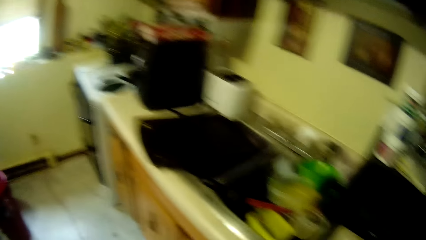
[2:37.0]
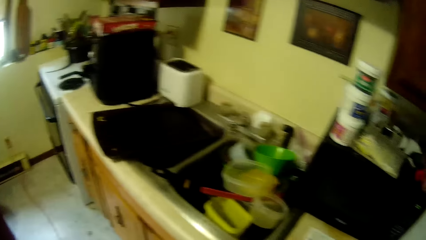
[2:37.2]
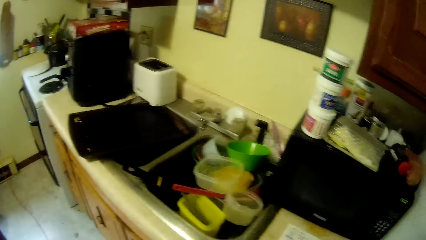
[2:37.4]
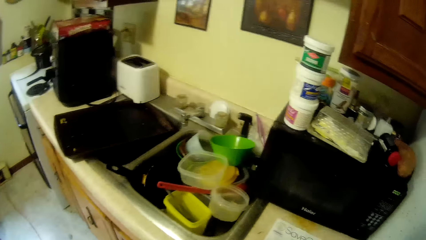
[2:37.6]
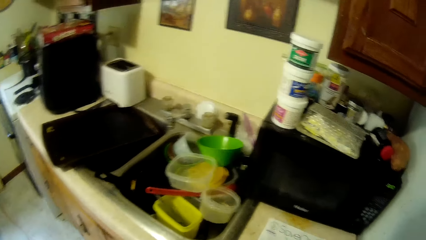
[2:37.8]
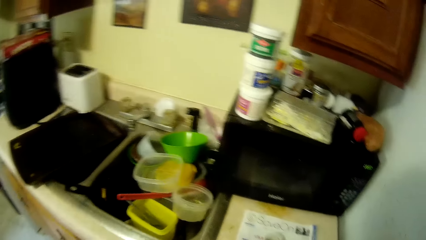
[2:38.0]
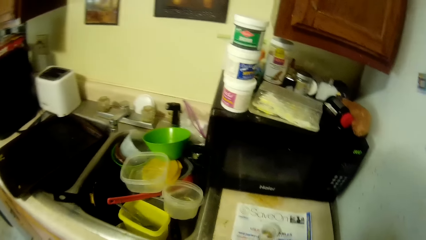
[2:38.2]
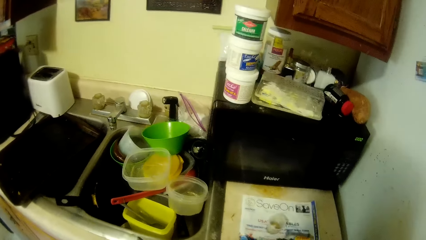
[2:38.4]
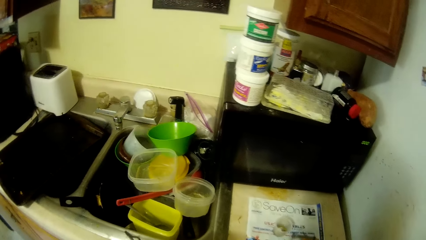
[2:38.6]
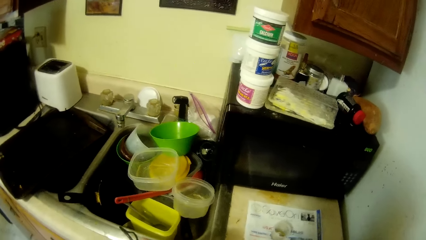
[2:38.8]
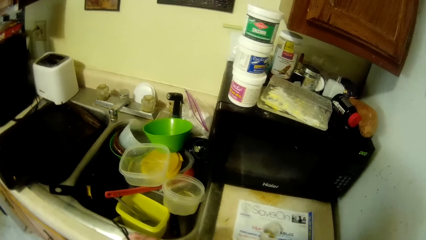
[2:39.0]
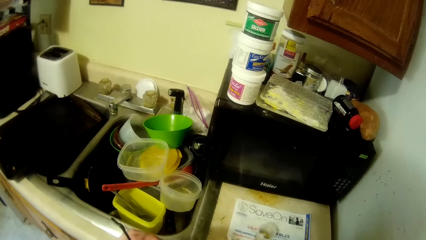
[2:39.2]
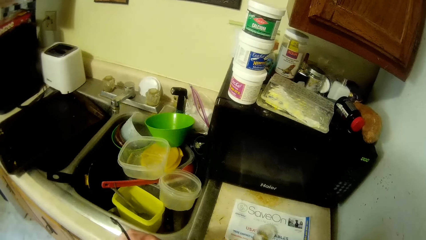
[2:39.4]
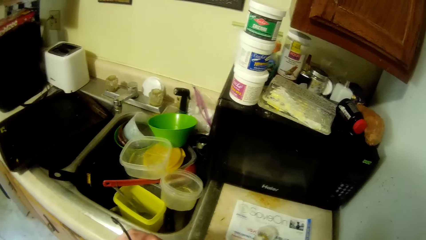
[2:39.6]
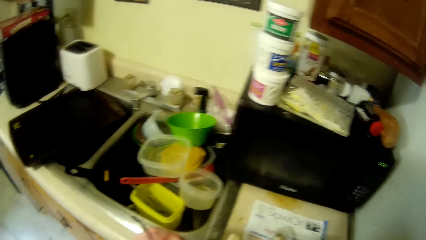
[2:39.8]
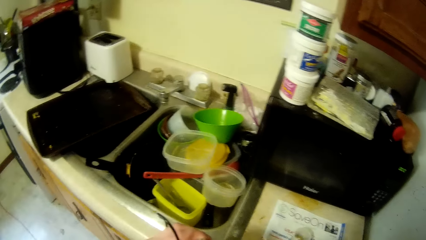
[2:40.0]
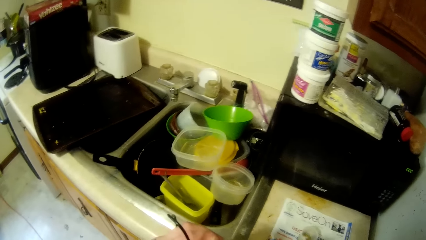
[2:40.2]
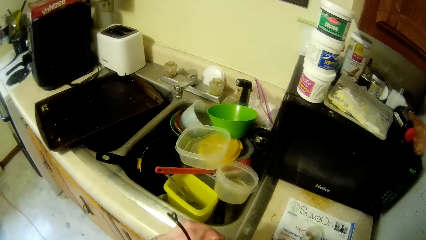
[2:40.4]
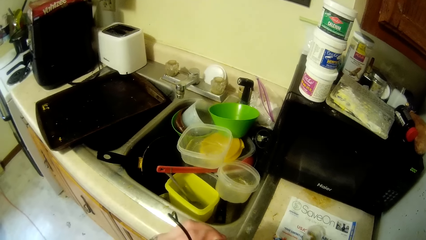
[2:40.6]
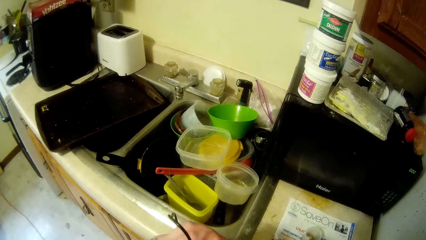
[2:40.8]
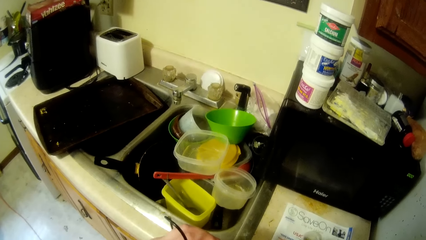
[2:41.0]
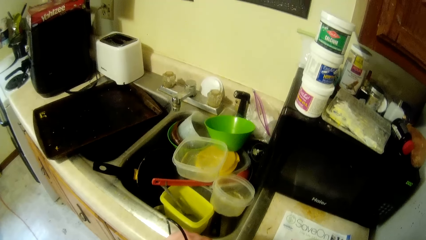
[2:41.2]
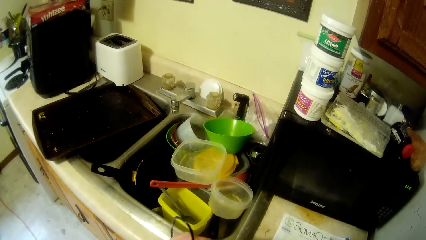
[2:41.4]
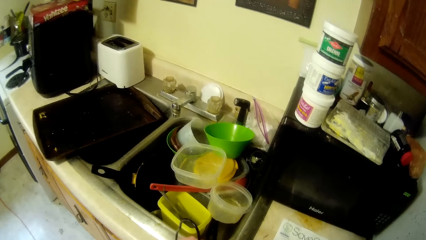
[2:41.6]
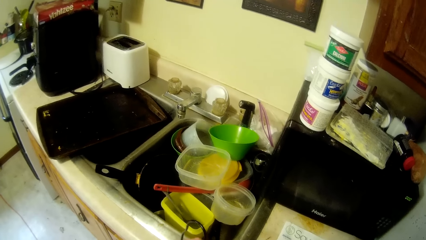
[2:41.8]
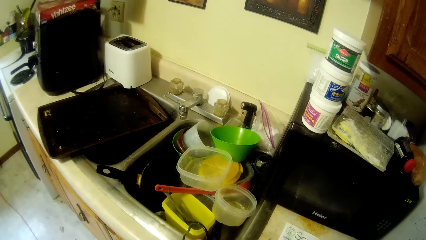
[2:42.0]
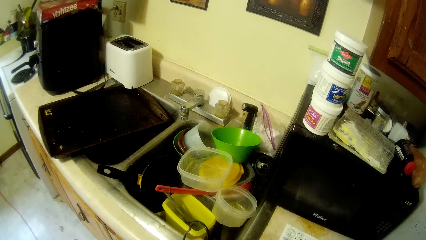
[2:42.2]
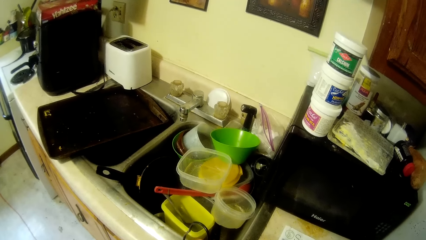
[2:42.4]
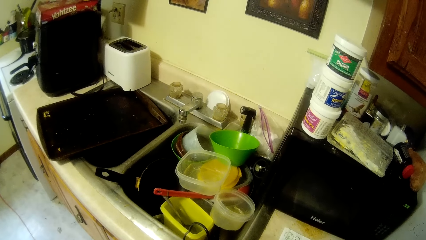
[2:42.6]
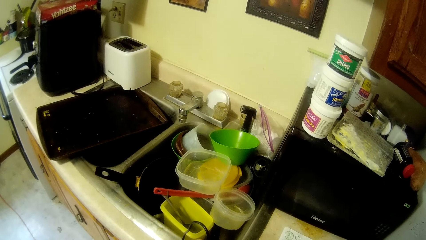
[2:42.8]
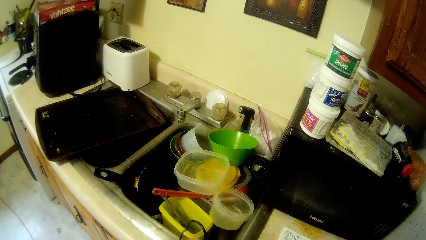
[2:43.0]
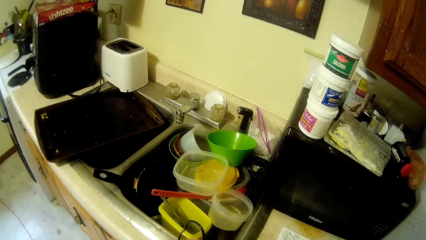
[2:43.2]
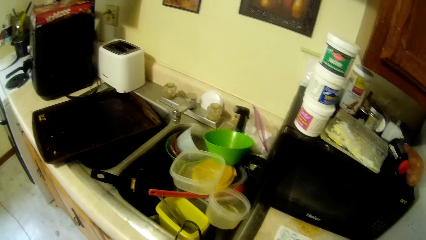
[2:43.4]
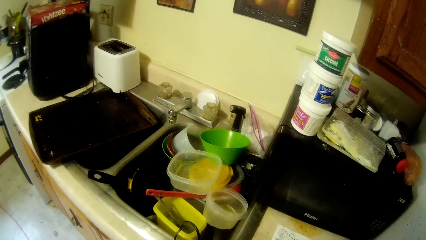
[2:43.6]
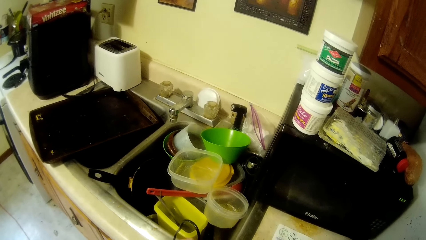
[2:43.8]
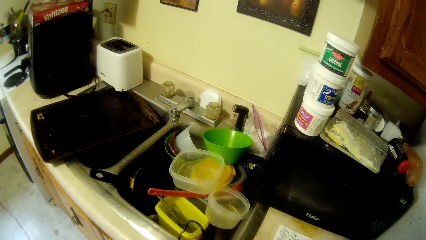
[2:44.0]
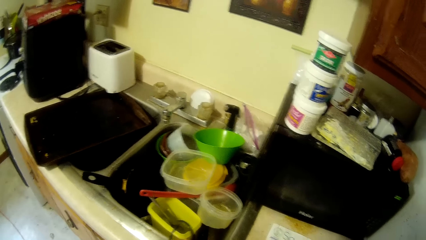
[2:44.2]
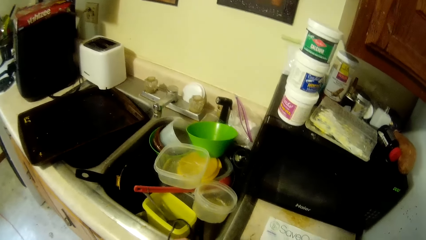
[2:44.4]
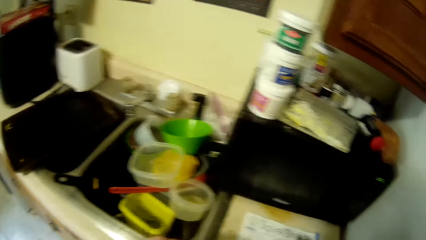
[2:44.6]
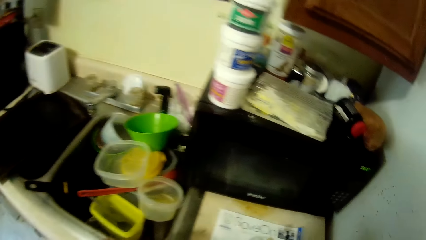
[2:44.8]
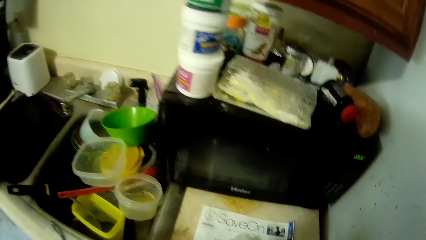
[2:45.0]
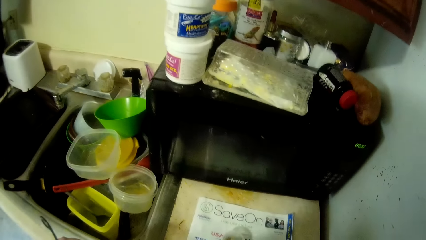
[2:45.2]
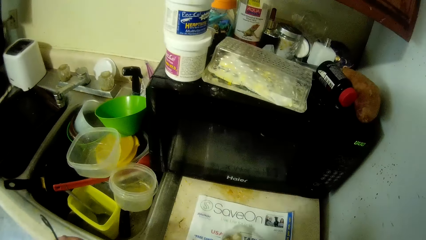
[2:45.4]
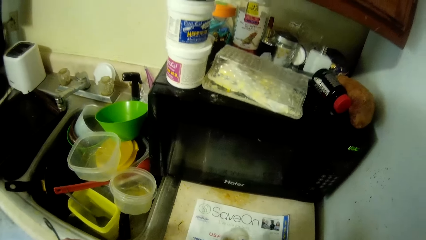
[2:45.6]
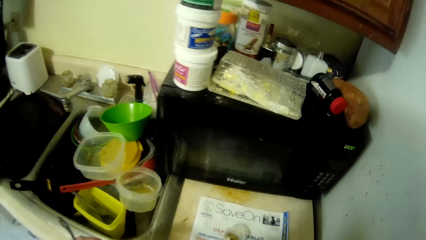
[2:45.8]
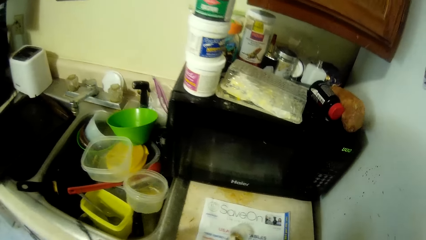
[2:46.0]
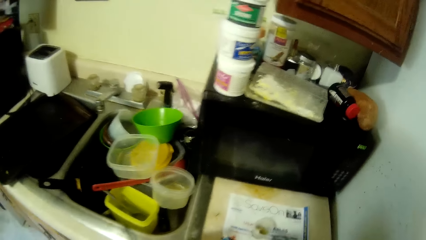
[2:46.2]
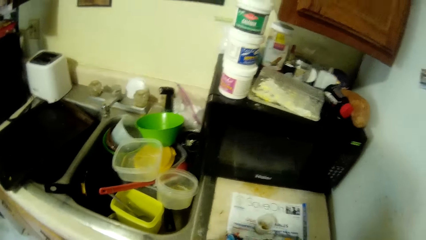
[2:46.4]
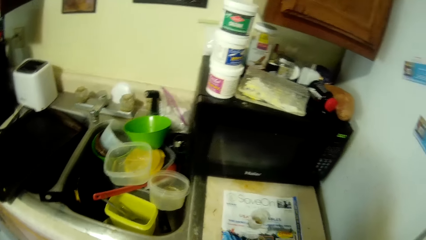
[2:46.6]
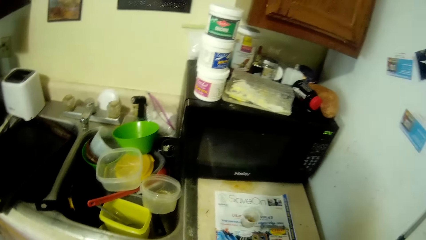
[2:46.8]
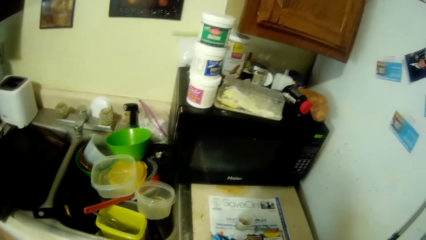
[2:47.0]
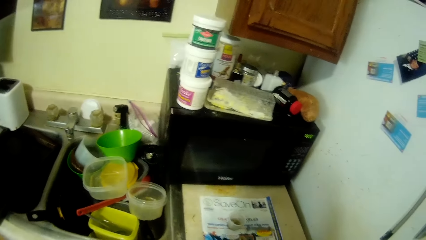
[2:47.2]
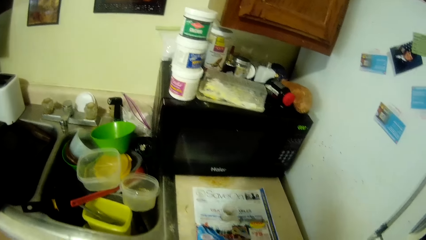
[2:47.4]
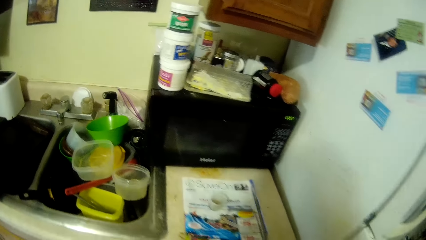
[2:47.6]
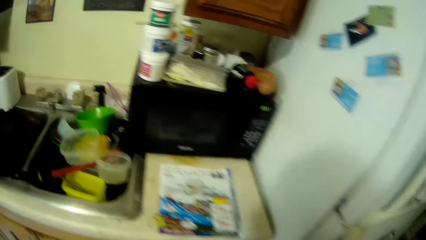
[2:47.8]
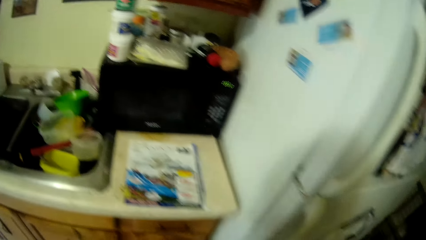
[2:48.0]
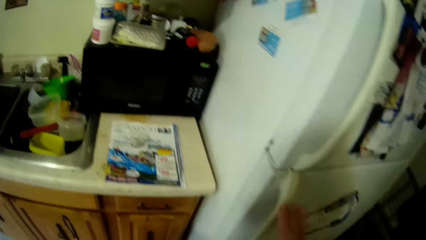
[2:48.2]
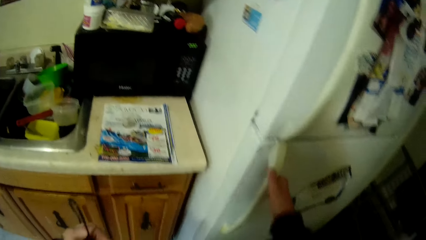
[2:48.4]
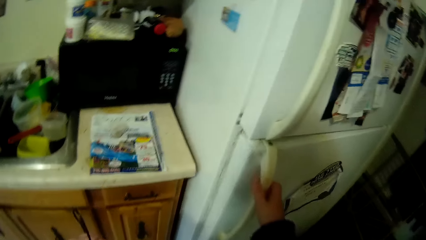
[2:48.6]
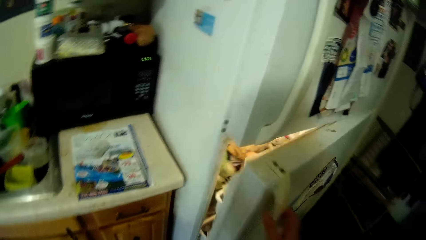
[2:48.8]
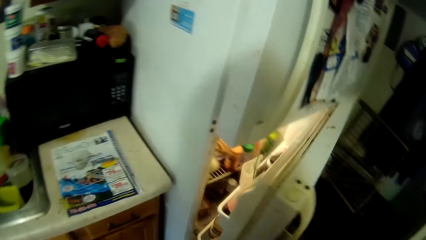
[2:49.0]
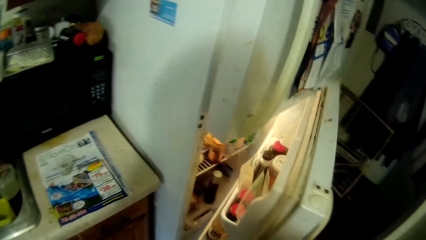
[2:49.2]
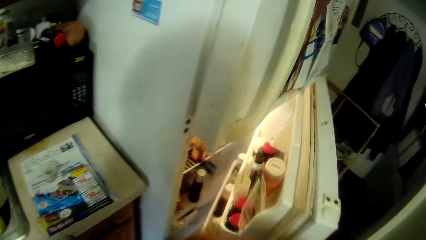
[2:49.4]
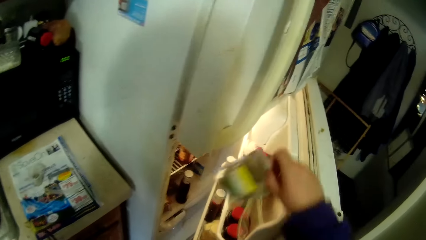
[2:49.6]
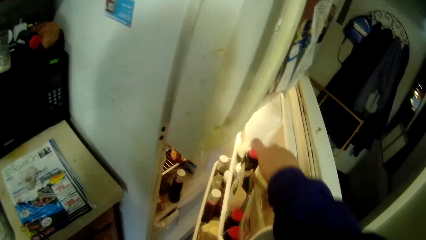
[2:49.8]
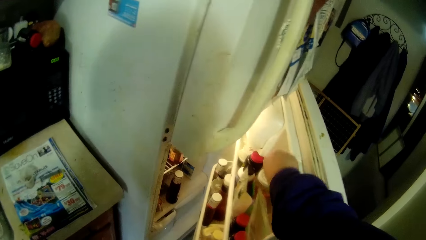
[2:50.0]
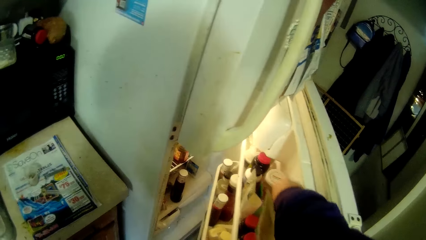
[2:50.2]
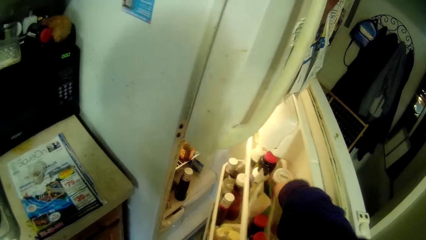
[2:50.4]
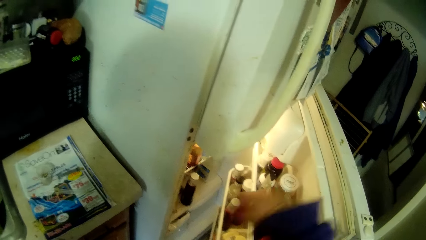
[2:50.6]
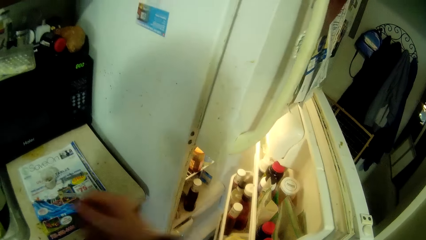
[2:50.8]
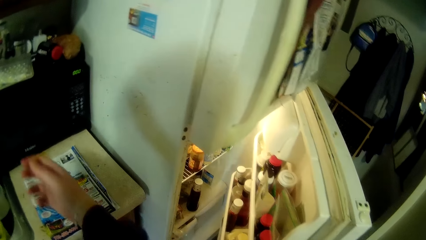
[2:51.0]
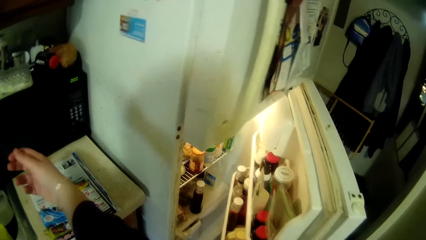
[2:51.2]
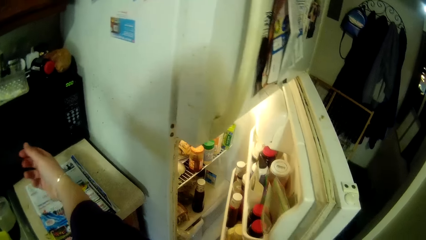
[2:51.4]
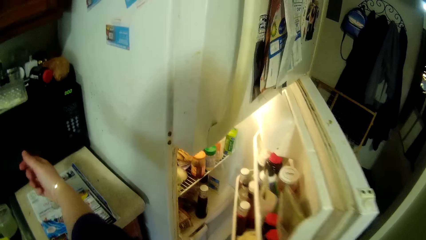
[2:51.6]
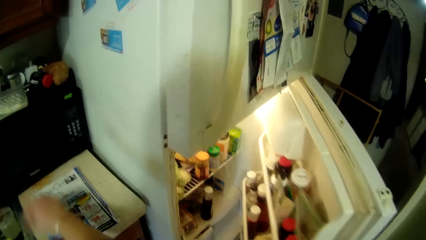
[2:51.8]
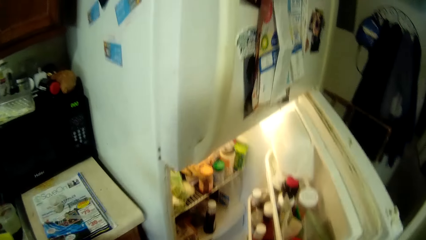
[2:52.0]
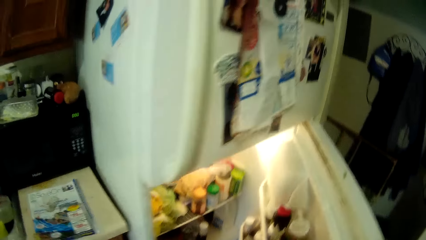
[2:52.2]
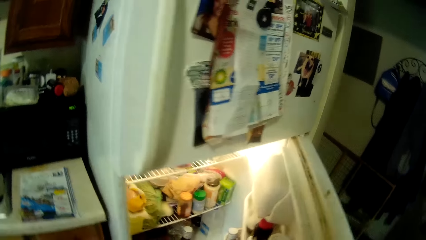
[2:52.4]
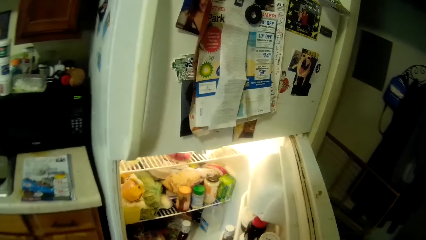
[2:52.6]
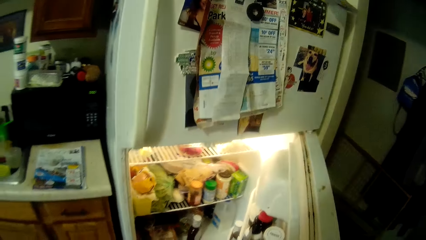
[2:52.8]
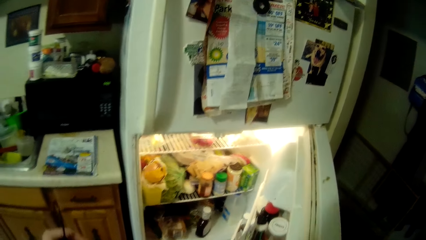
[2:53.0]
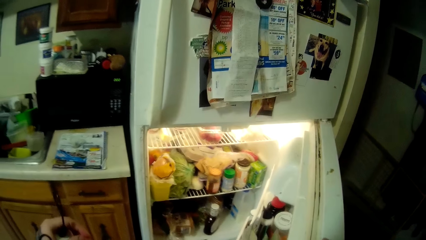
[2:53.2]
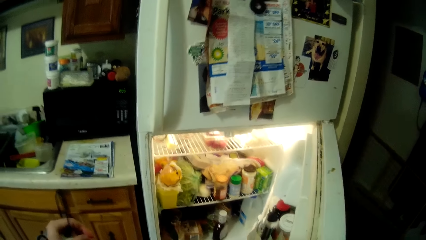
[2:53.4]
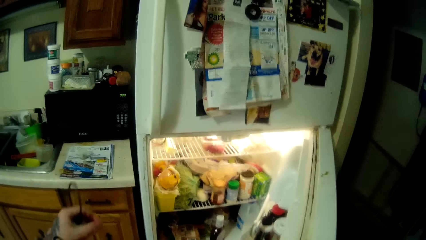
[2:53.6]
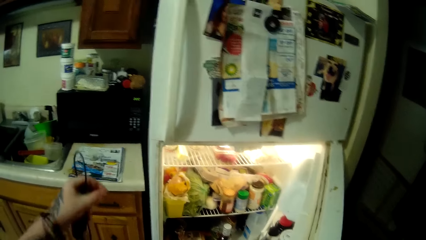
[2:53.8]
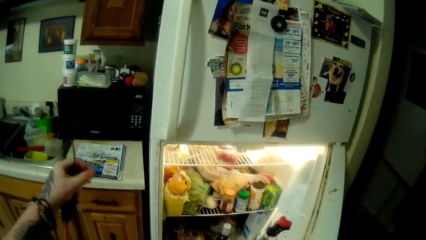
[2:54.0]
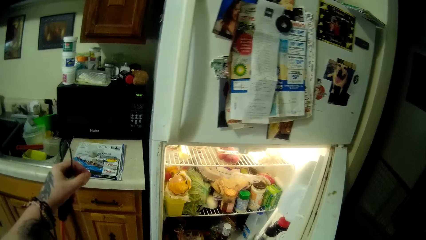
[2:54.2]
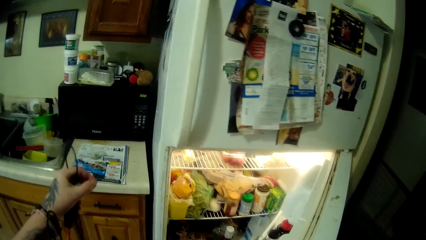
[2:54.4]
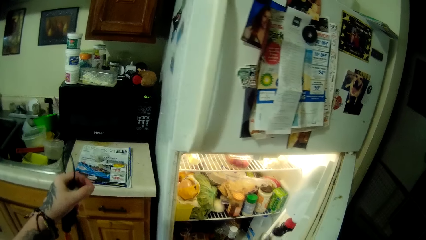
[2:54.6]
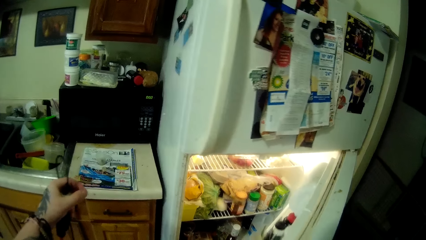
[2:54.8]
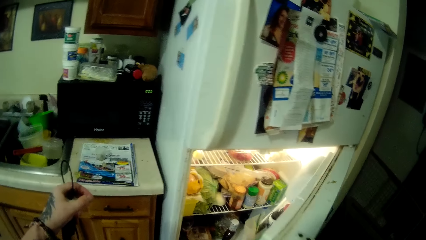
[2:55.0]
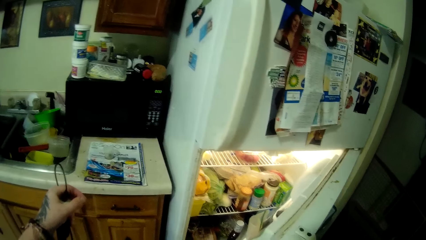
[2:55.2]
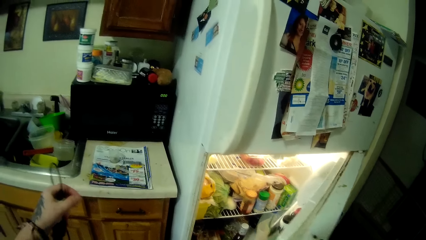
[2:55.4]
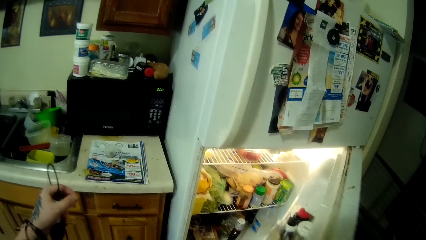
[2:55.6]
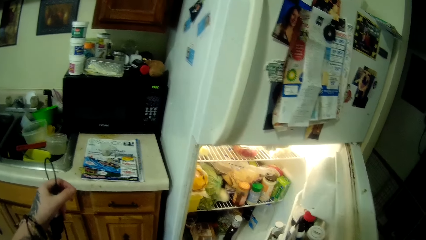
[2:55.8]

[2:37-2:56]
The camera wearer moves a cable. They open the fridge. They put the plastic bag in the fridge. They stretch a hand. They adjust the black cord on the left hand. They lift a hand.
